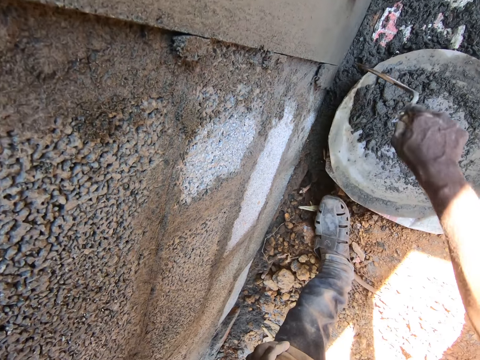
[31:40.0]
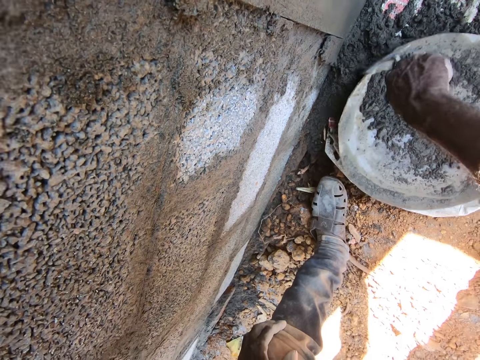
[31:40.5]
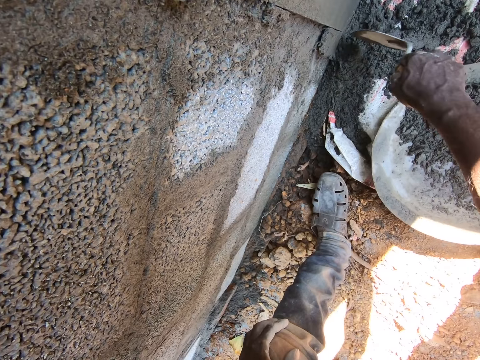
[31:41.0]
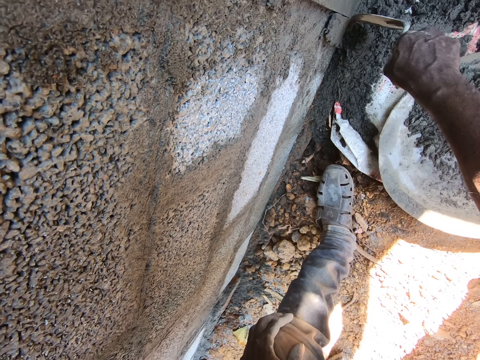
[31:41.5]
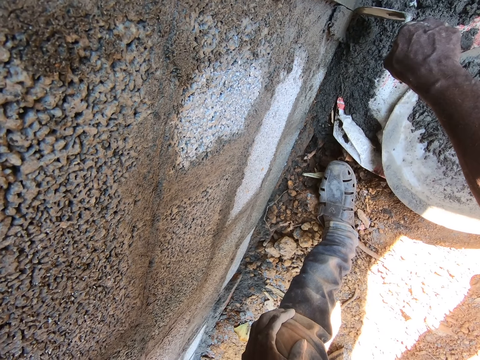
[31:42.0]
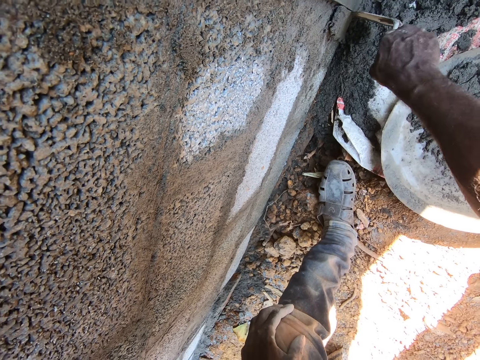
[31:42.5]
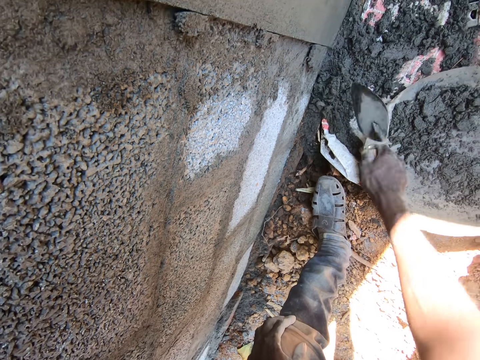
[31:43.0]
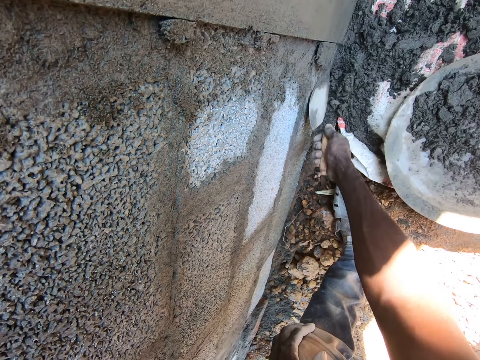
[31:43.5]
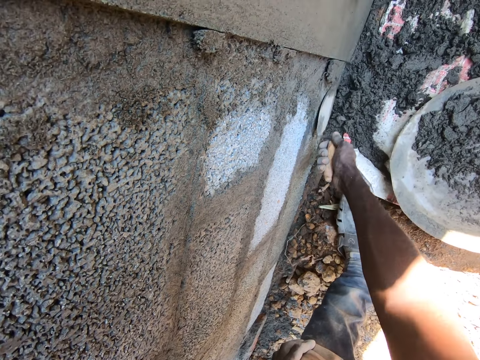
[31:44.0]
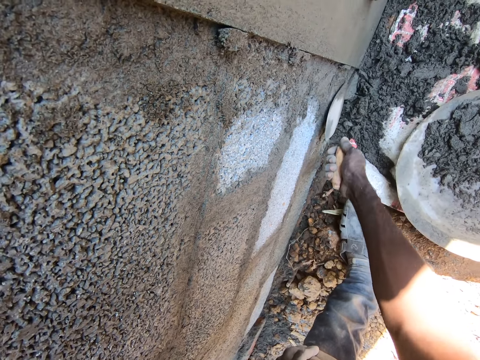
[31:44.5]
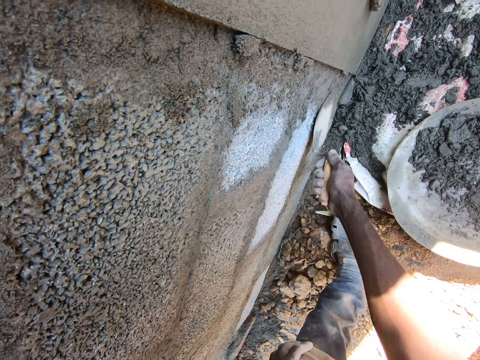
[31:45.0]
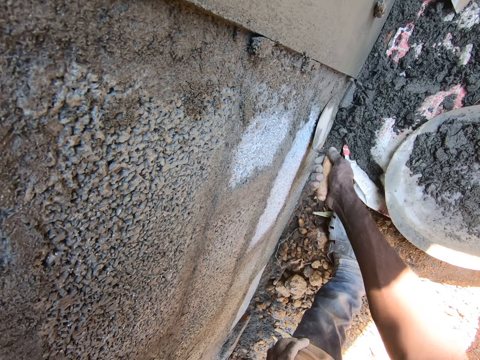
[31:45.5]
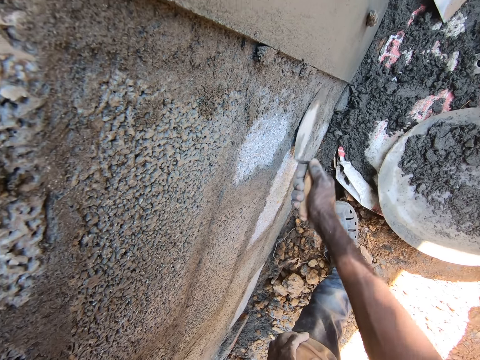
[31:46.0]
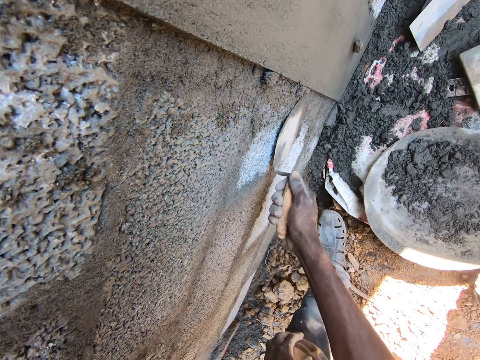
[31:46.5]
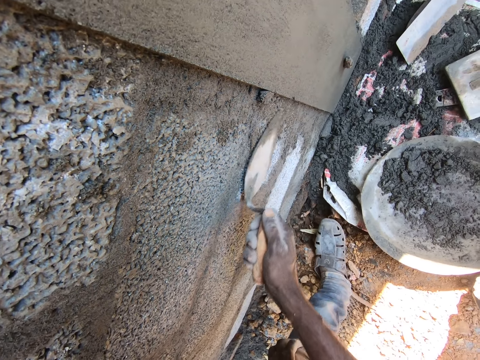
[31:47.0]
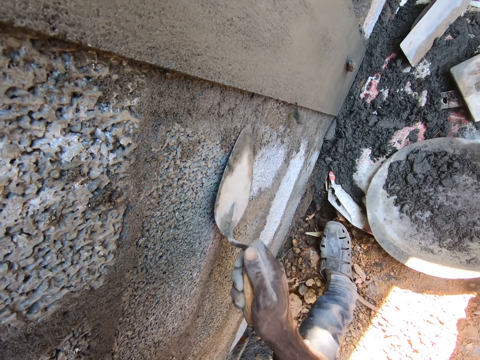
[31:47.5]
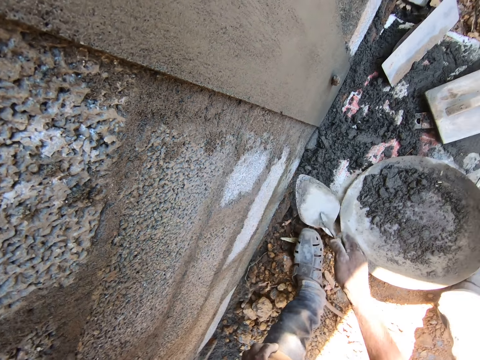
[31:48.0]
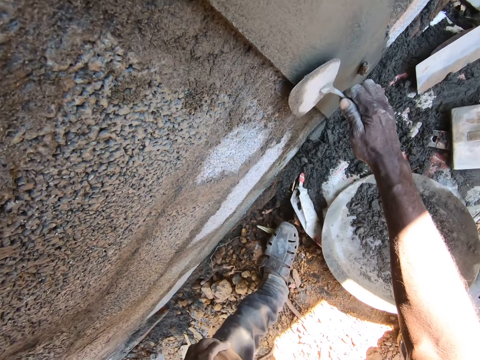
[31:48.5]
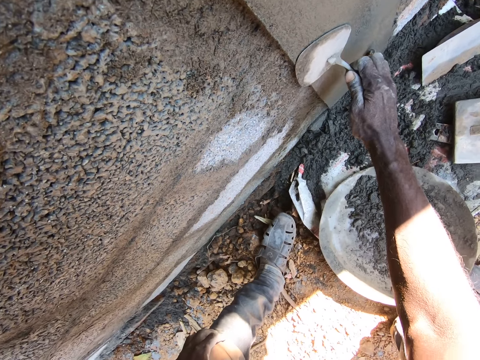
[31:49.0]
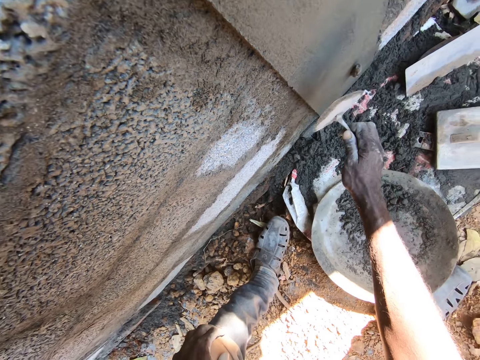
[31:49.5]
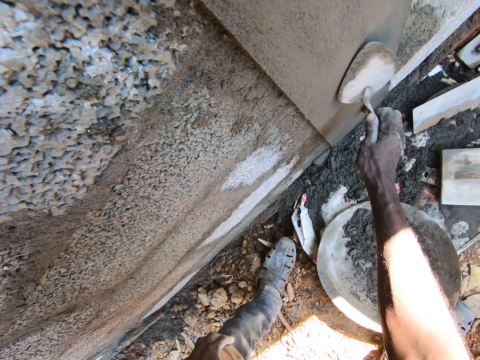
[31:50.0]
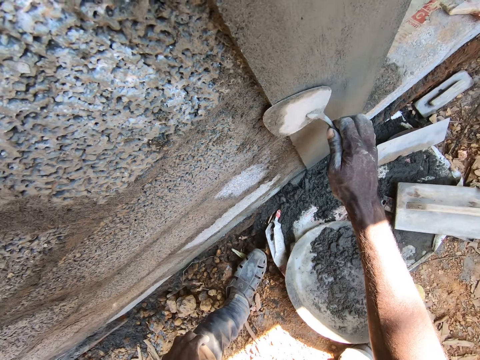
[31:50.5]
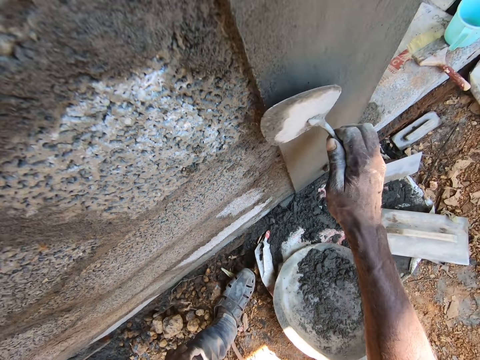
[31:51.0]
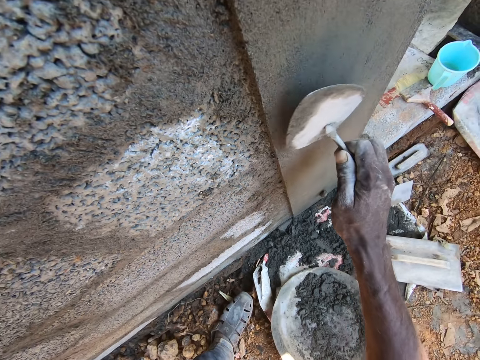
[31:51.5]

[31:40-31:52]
The camera wearer adjusts an aluminum bowl on the ground with the brick trowel in his right hand. He removes mortar from the wall with the brick trowel in his right hand.

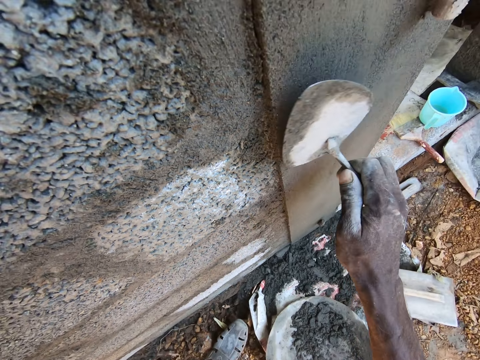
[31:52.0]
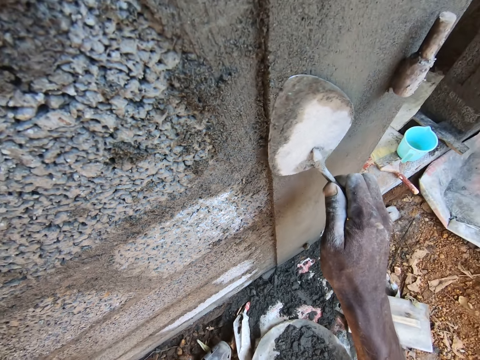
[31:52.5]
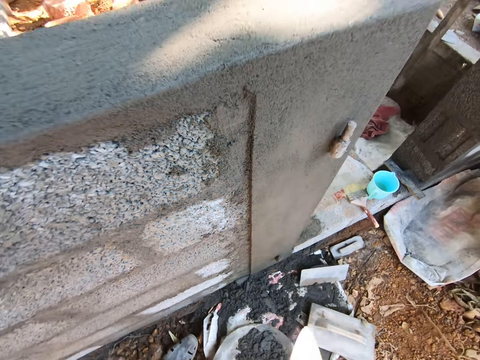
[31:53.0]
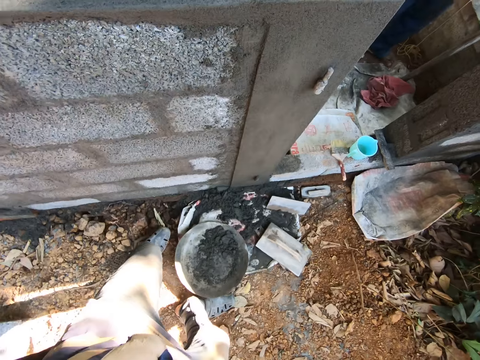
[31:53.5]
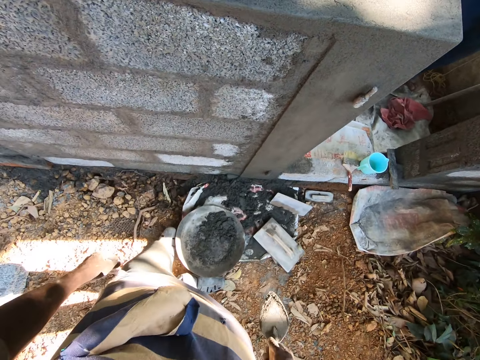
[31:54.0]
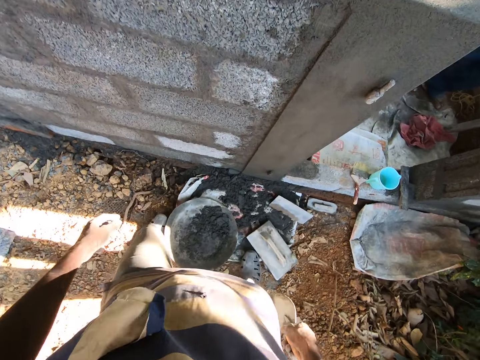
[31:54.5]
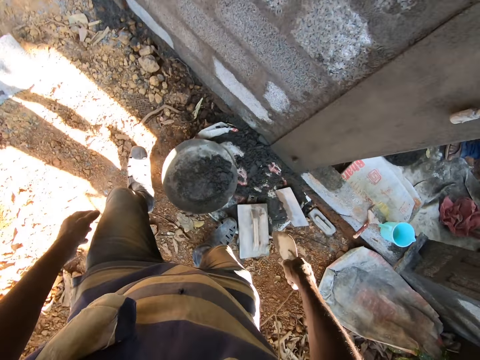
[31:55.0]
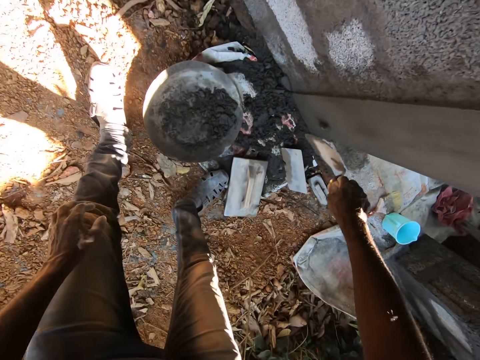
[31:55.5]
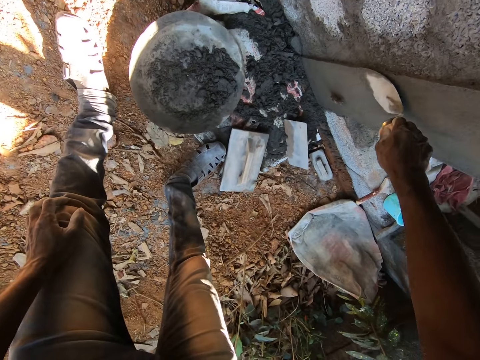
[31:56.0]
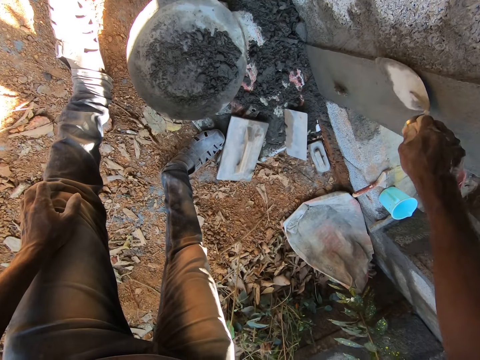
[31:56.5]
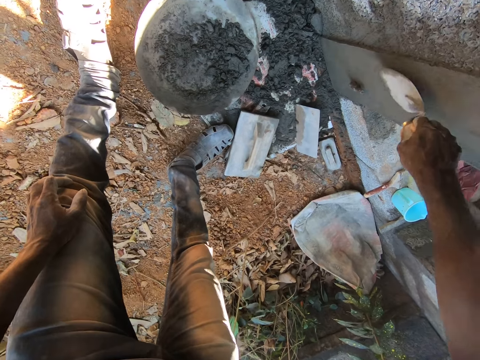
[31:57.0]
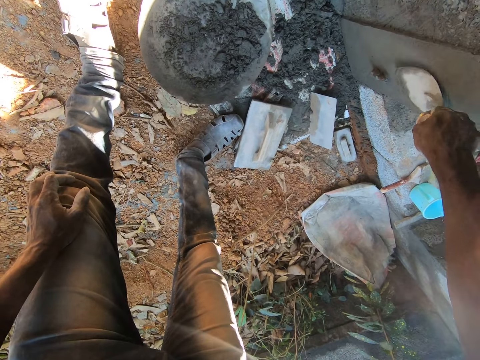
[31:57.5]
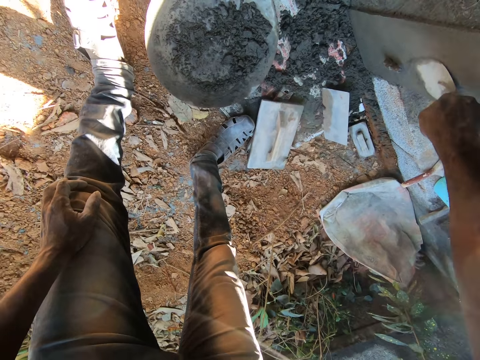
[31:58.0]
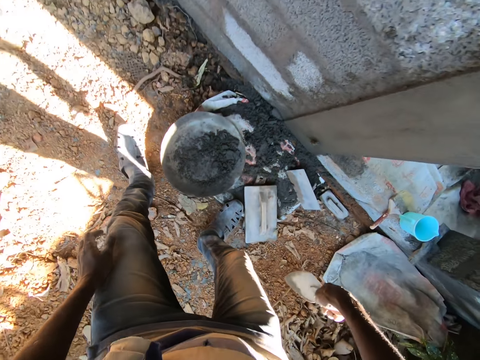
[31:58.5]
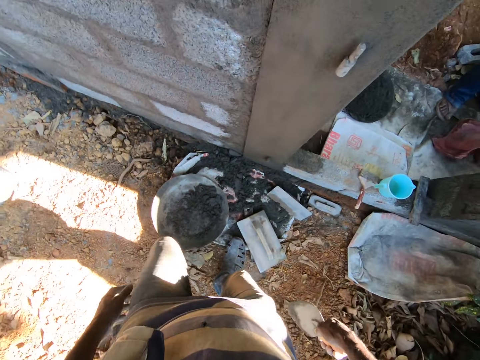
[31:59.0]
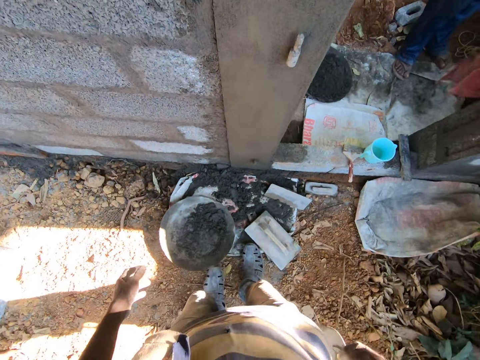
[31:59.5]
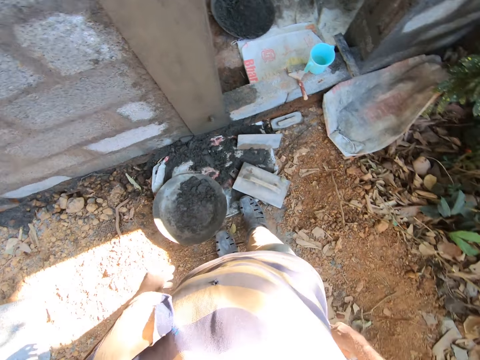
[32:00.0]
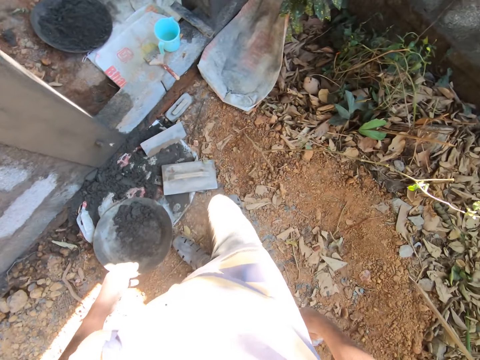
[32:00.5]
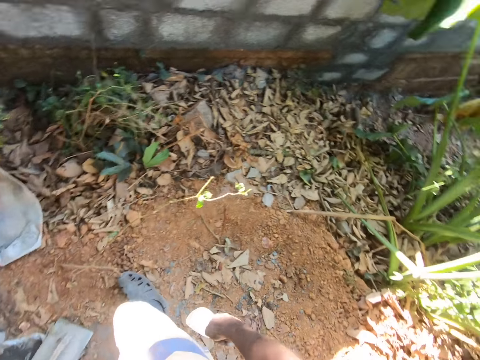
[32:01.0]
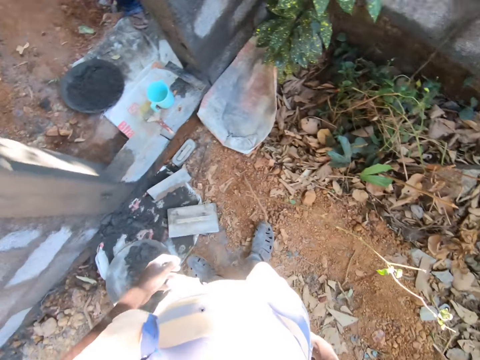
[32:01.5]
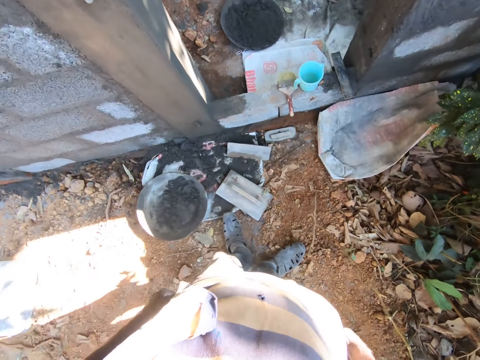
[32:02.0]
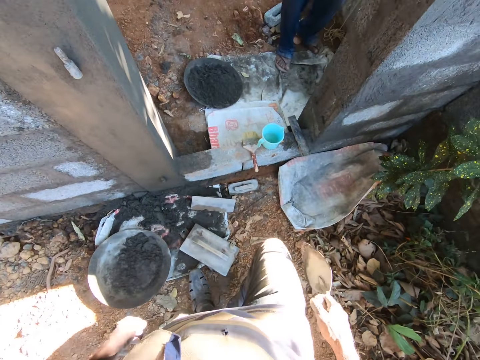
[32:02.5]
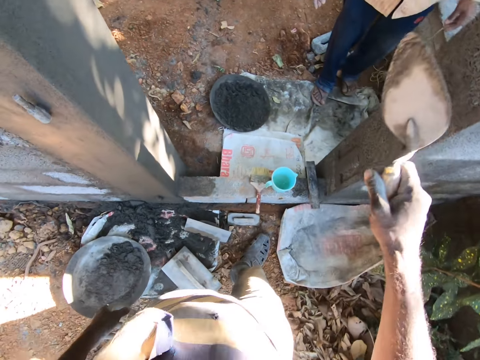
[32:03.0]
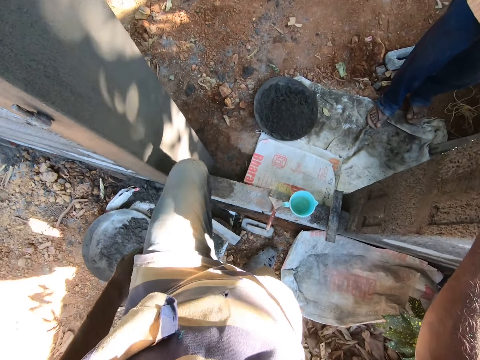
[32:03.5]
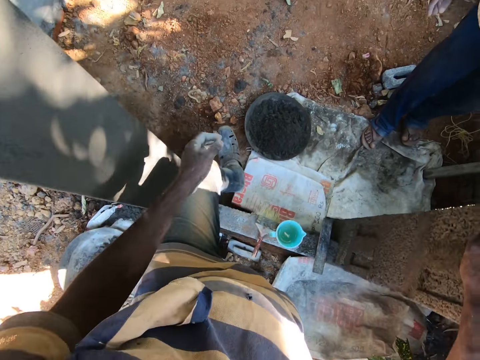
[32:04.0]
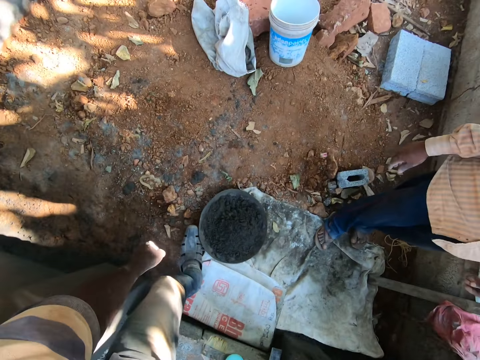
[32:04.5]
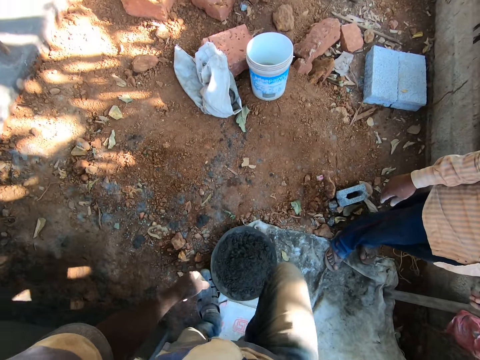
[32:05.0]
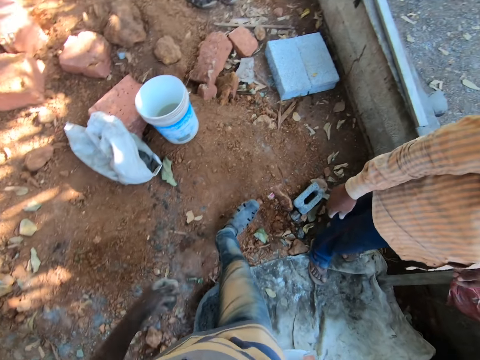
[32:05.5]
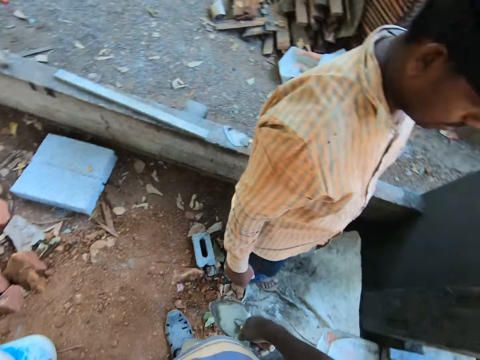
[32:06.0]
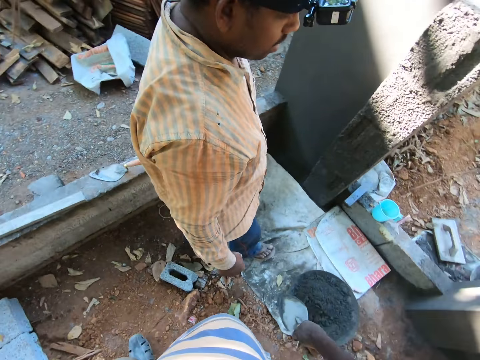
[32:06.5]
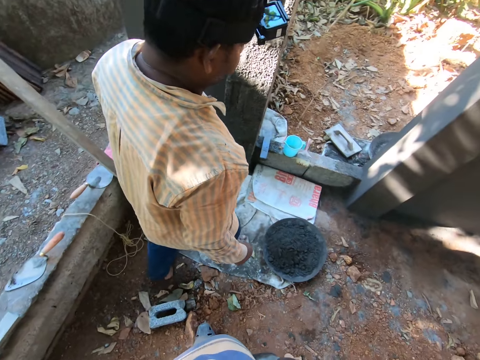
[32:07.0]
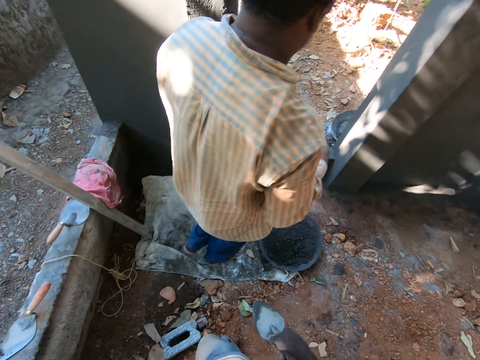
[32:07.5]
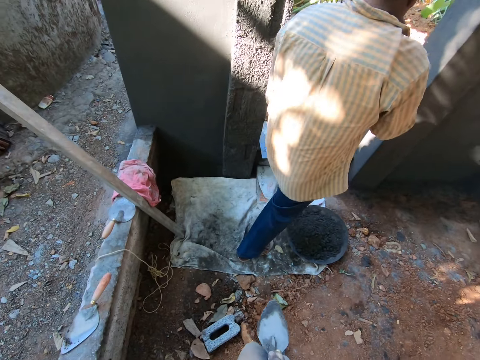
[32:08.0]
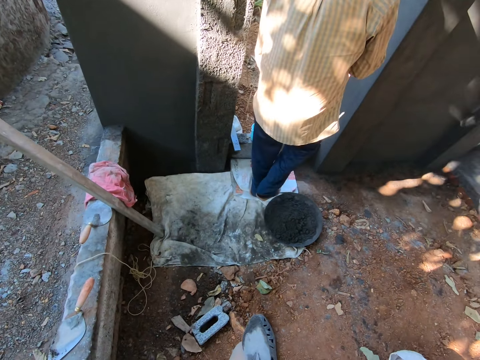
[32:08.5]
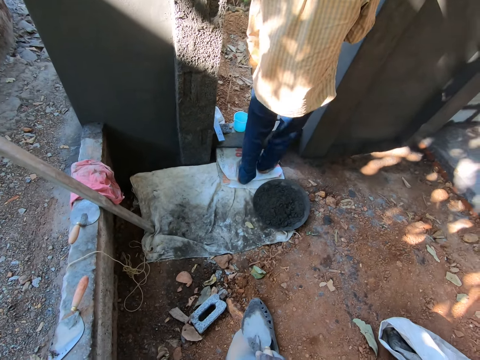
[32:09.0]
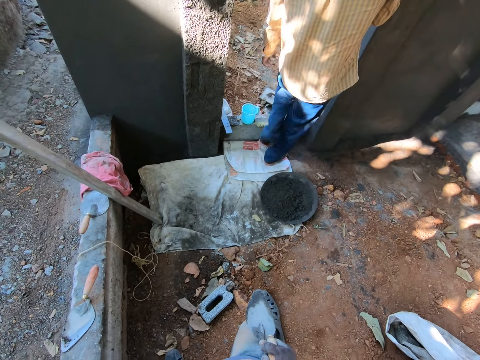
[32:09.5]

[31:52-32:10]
The camera wearer pulls the trowel off the wall. He plasters the wall of the building site with the scraper or trowel in his right hand. He pulls the trowel off the wall. He interacts with a man at the building site. He stands beside the metallic basin. He looks around the compound. He walks past a door of the building site. The man walks past the door of the building site.
